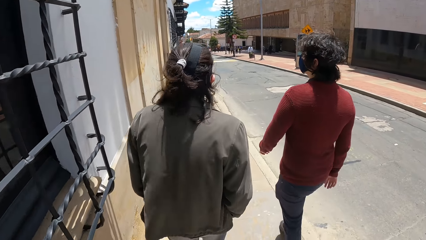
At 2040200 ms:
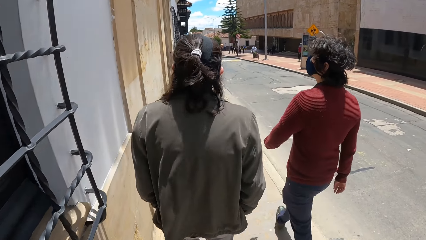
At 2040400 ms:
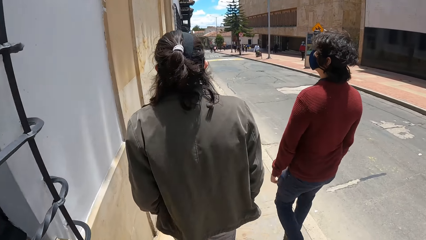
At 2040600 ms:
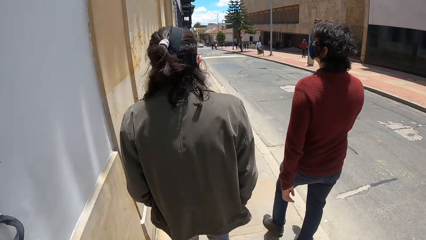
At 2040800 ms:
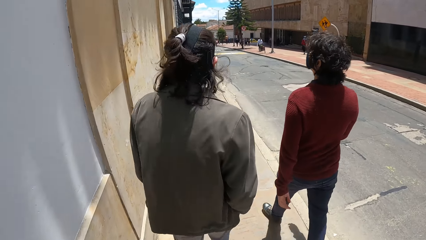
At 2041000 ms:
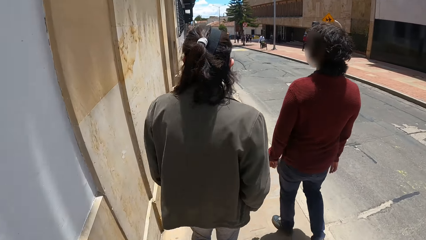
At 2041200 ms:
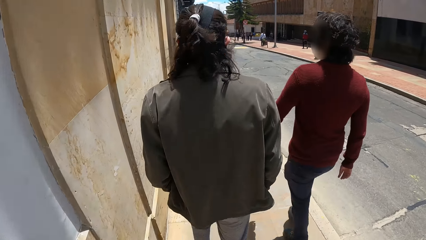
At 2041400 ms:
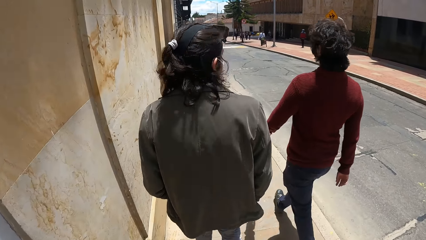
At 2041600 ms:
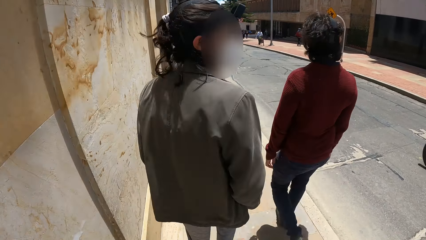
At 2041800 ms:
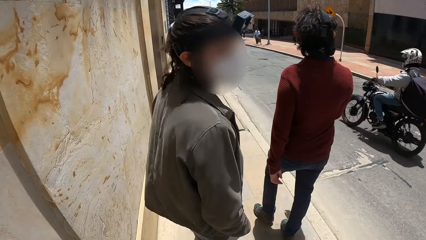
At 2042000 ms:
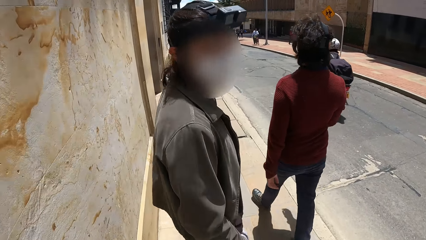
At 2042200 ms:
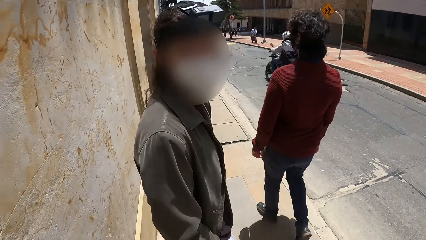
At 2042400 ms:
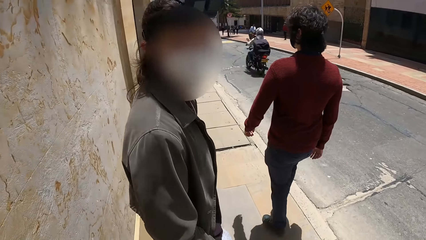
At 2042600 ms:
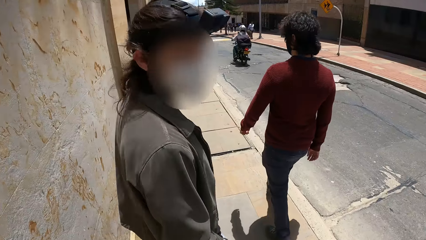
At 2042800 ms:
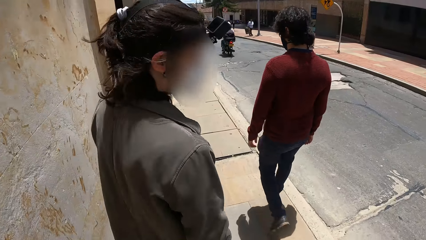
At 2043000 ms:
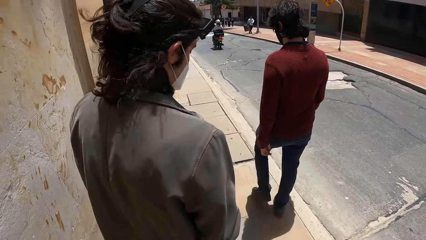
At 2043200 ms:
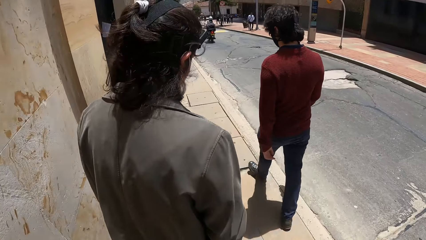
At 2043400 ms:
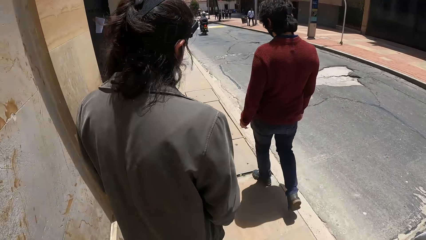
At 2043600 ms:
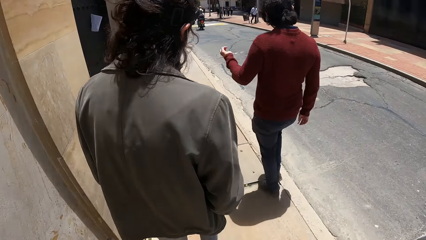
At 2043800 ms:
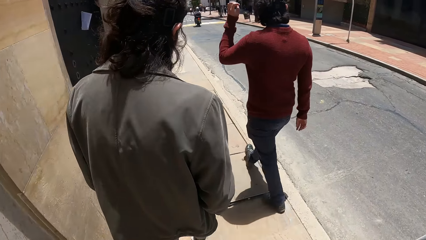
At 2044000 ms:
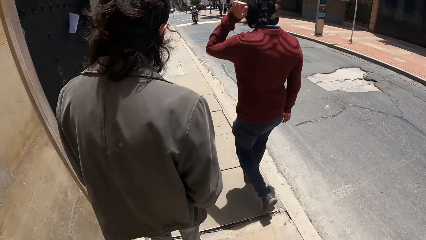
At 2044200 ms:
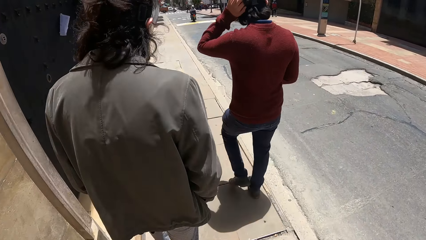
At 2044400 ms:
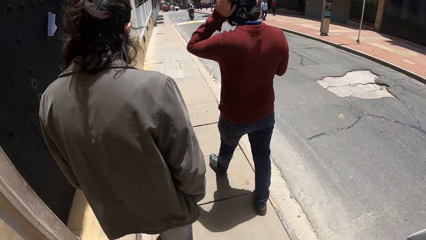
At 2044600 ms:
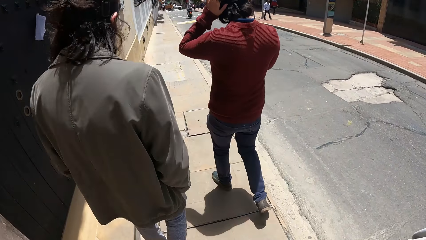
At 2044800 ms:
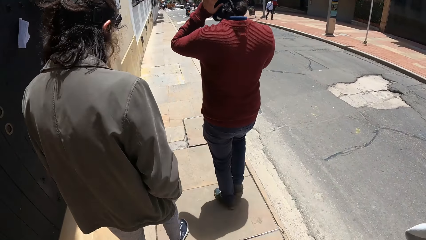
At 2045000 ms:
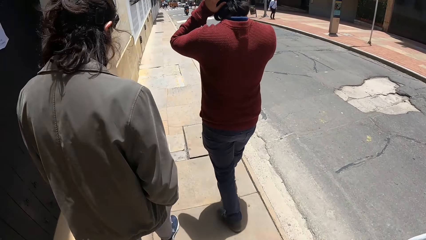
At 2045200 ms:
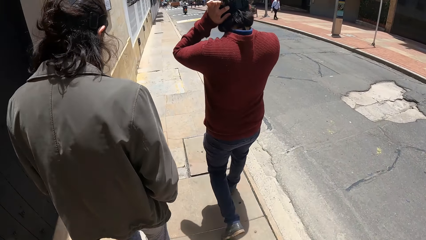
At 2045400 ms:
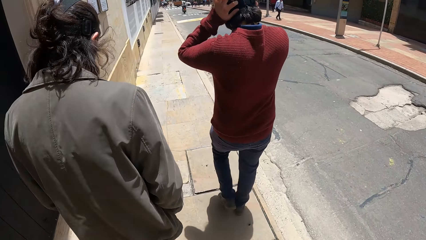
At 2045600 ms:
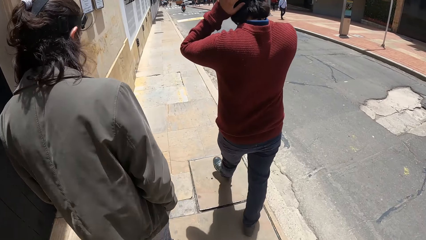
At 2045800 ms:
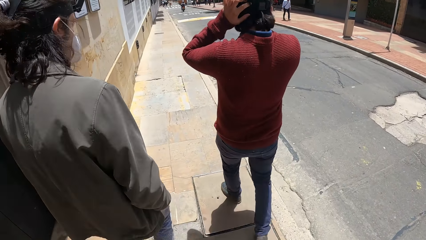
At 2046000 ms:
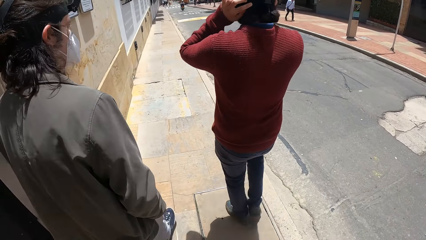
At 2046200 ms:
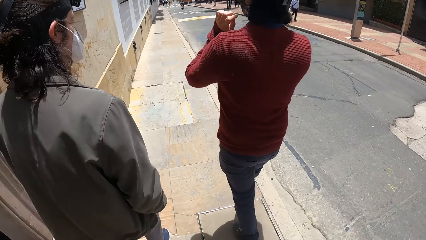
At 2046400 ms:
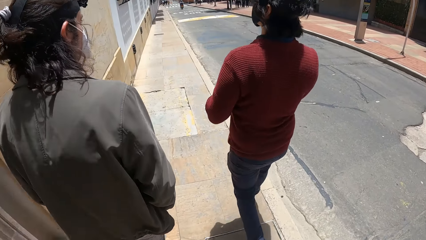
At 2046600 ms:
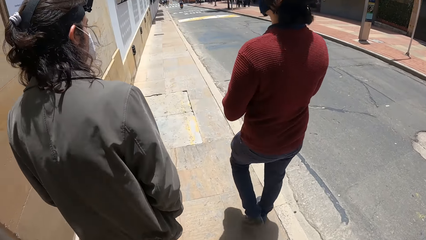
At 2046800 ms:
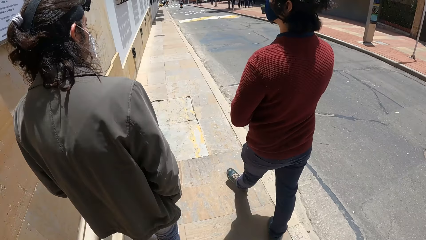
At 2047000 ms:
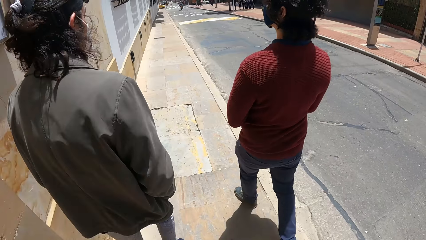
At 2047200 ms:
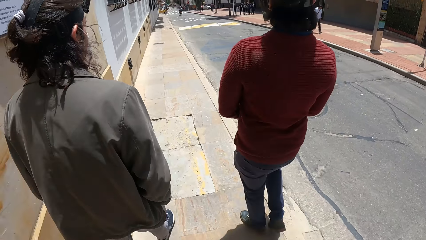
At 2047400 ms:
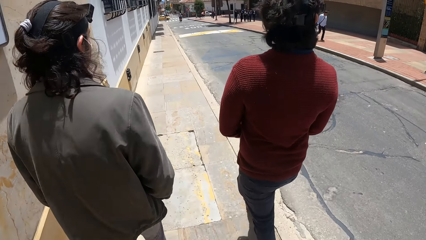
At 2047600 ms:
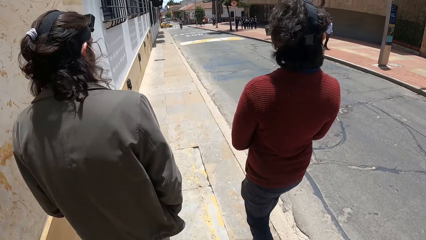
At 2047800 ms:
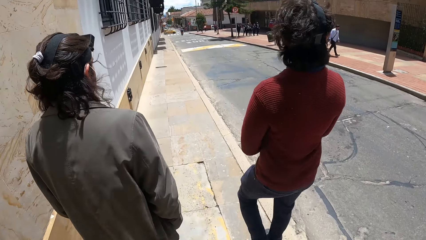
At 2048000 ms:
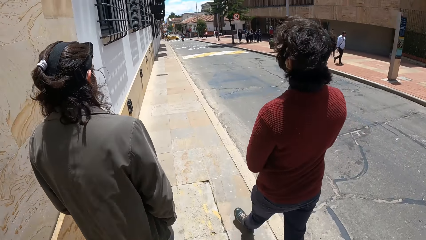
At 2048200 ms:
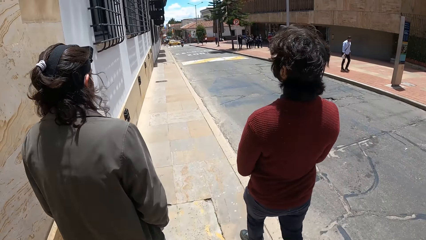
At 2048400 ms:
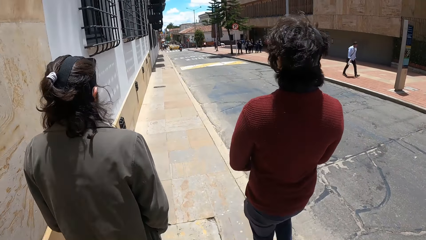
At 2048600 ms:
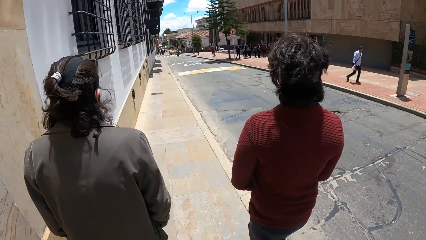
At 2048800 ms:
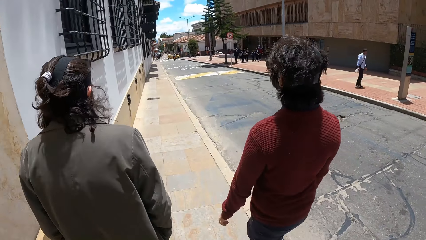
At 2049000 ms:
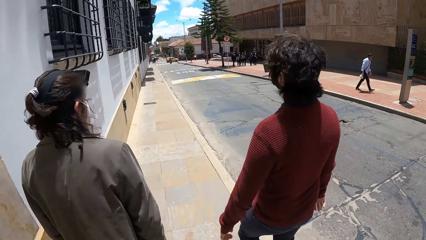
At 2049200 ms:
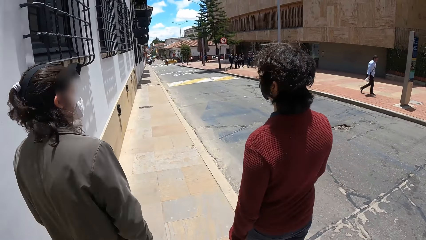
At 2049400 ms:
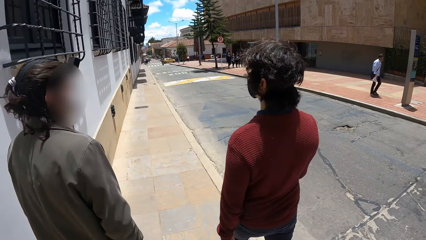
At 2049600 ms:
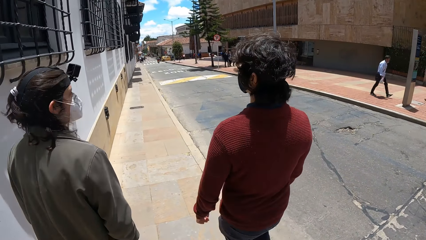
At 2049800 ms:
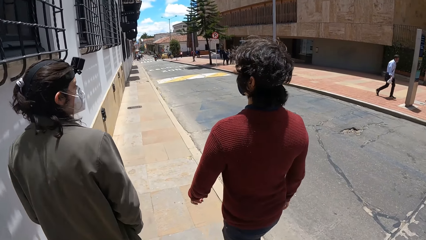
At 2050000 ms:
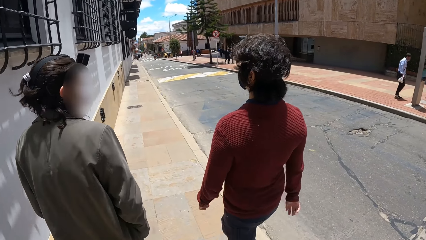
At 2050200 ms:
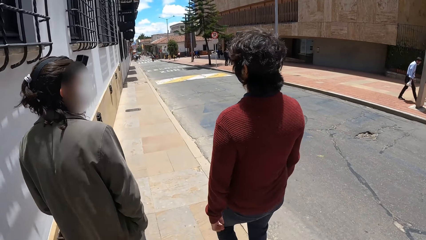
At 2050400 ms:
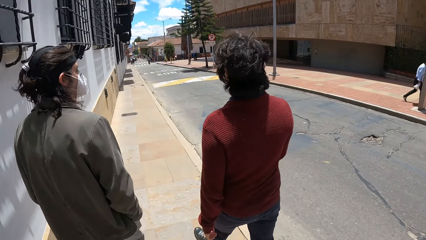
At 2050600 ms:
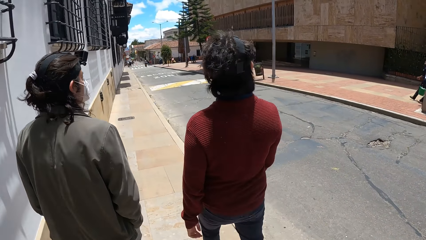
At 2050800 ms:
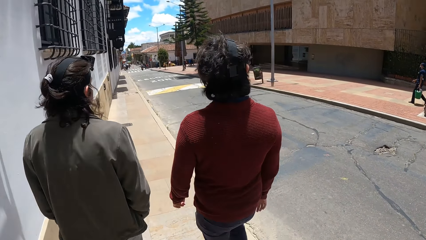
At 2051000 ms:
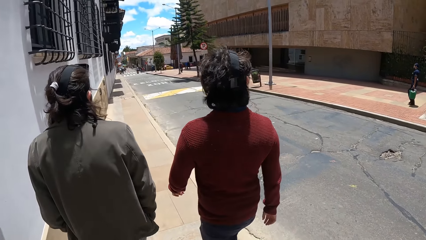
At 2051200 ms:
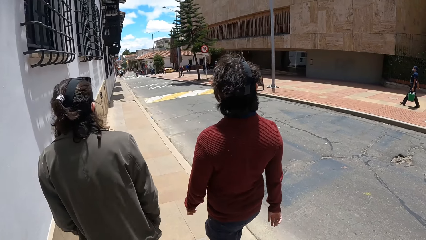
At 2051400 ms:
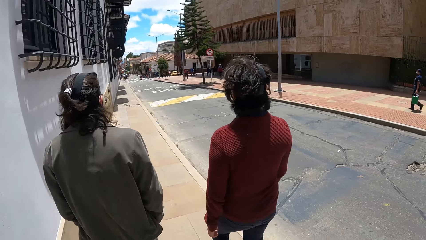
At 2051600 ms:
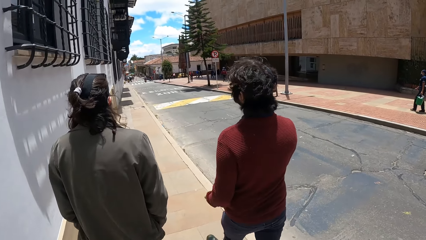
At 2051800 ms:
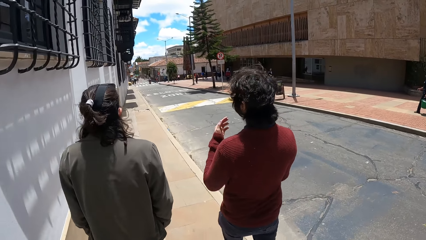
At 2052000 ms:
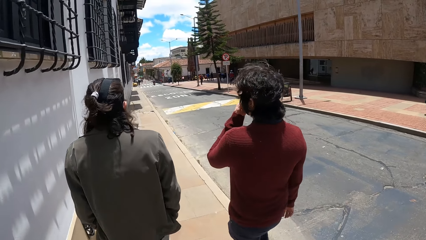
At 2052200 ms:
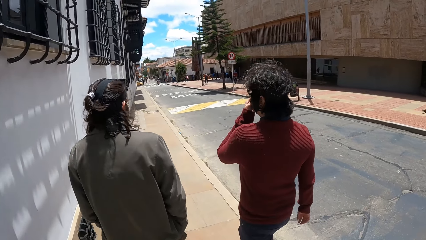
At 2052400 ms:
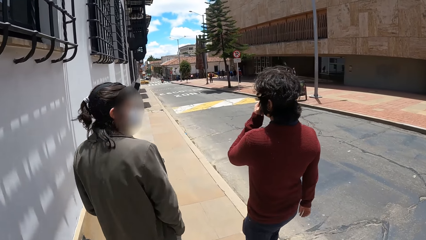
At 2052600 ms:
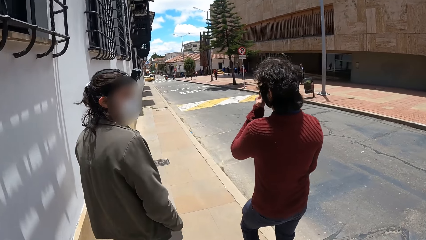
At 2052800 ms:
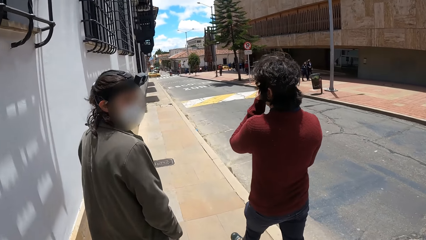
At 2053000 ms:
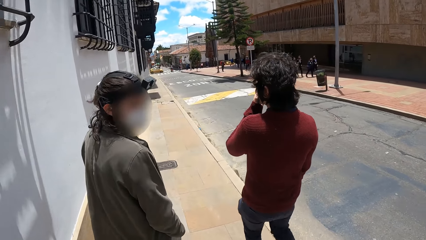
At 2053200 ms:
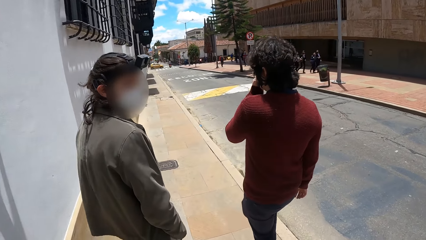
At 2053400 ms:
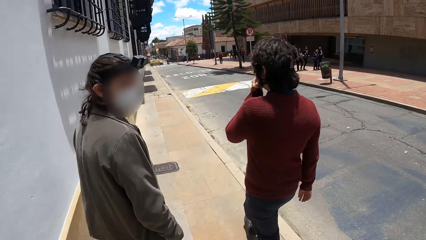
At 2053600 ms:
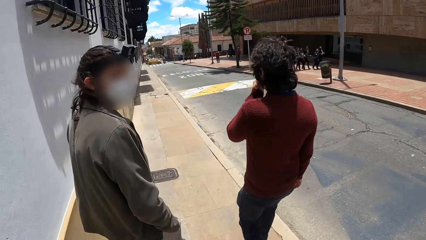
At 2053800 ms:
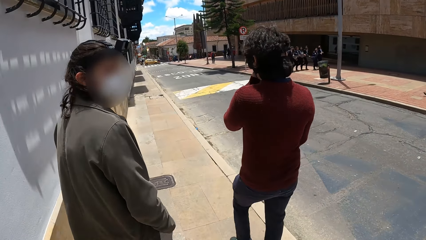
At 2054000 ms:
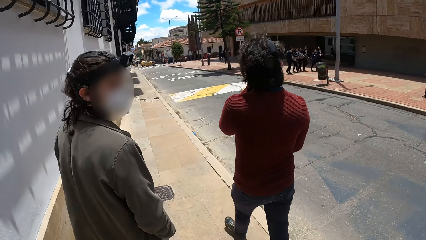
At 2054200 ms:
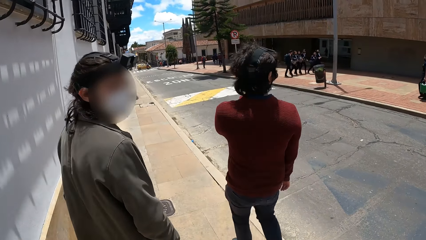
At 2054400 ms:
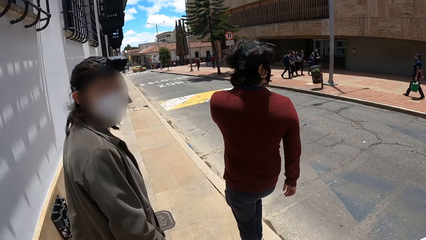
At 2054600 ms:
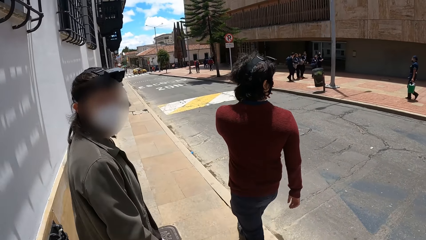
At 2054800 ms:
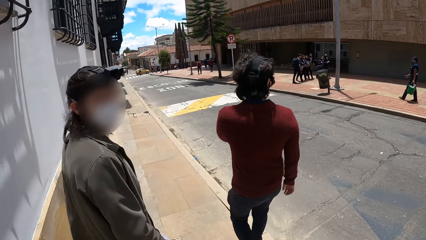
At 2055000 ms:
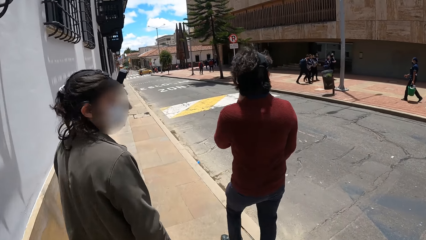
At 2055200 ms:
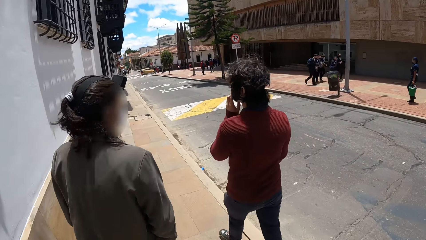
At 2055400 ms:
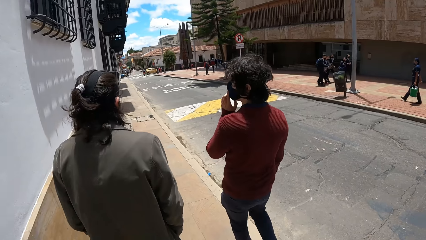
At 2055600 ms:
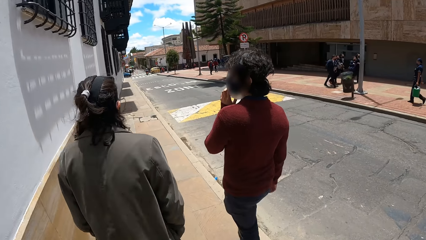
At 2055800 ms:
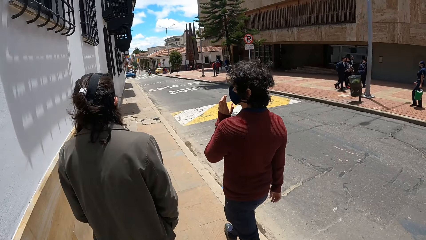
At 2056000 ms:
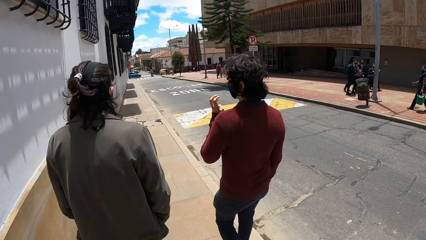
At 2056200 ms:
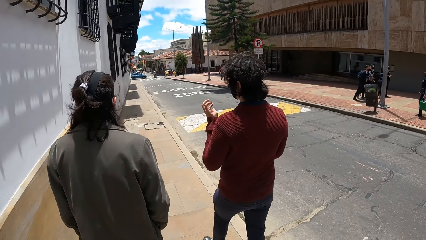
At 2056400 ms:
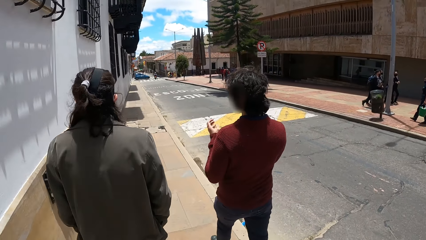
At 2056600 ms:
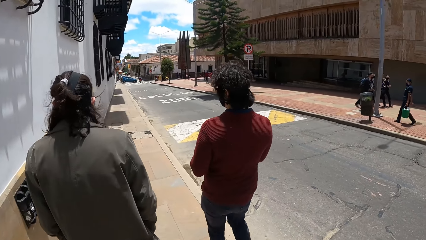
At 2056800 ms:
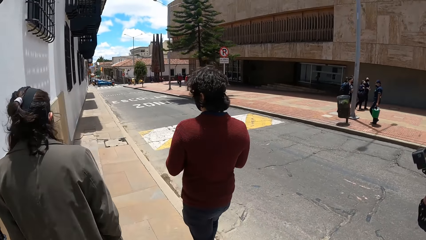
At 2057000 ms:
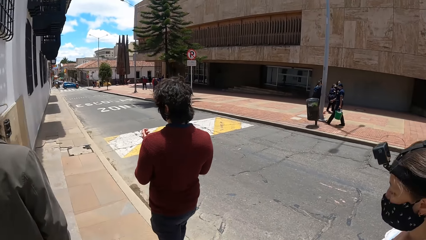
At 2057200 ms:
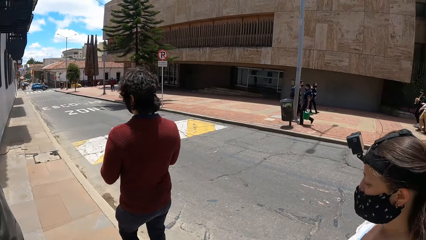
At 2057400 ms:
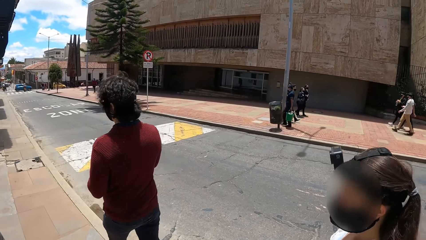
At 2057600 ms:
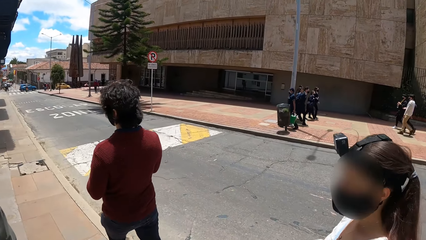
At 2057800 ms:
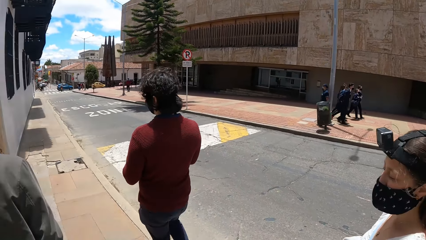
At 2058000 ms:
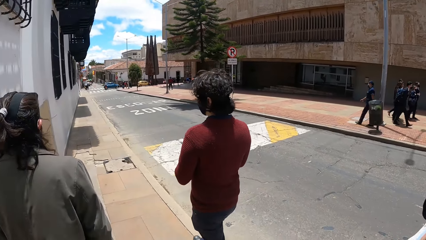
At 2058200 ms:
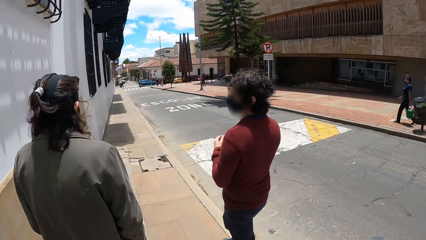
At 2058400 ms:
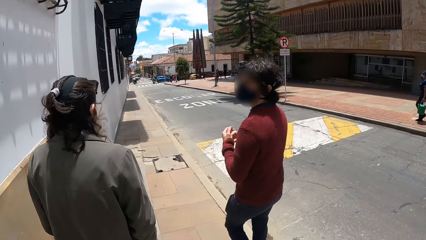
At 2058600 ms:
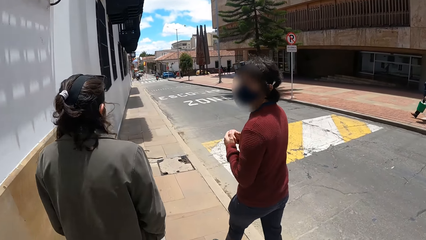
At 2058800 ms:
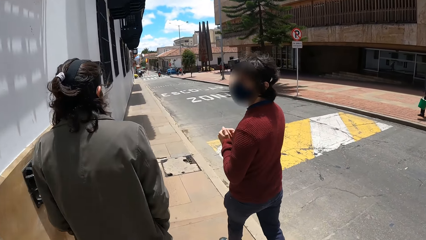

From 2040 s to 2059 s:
The camera wearer interacts with a man. Another man rides a motorcycle past the camera wearer and the group of people. A third man scratches his head with his left hand. A fourth man walks in the pavement. The first man walks in the pavement. The camera wearer walks in the pavement. The third man touches his face with his left hand. The first man interacts with the camera wearer and the group of people. The first man walks in the pavement. The third man rubs his hands. The fourth man walks in the pavement. A lady walks in the pavement.
